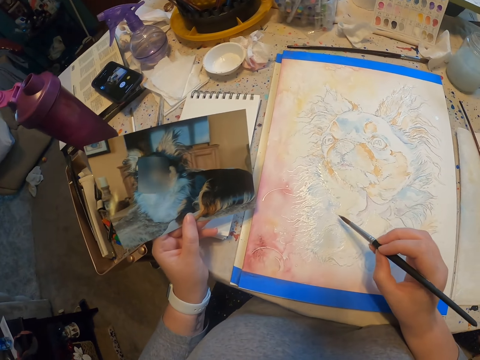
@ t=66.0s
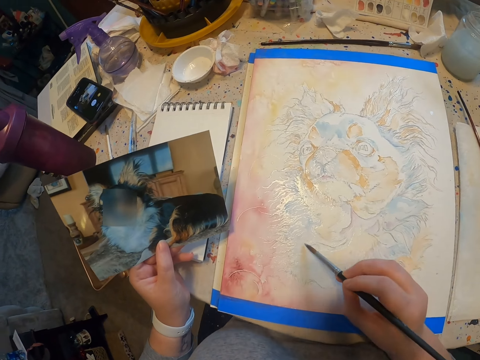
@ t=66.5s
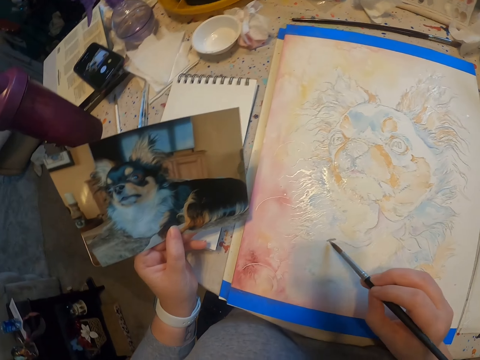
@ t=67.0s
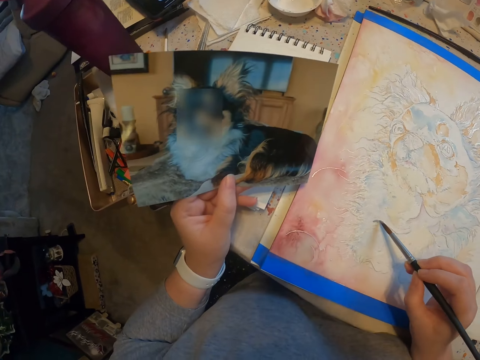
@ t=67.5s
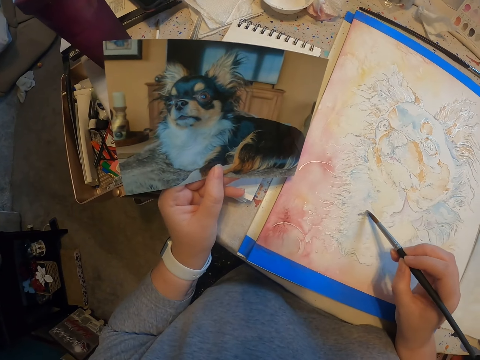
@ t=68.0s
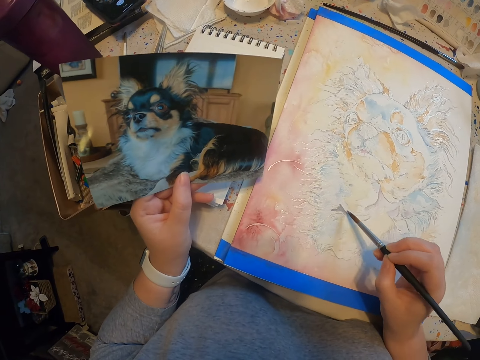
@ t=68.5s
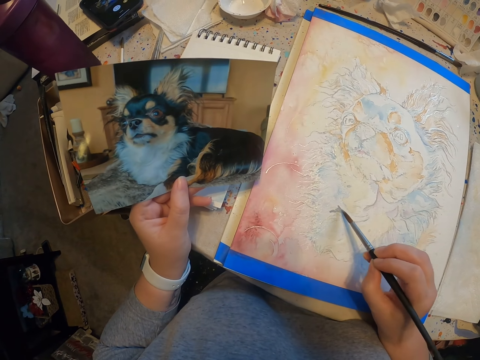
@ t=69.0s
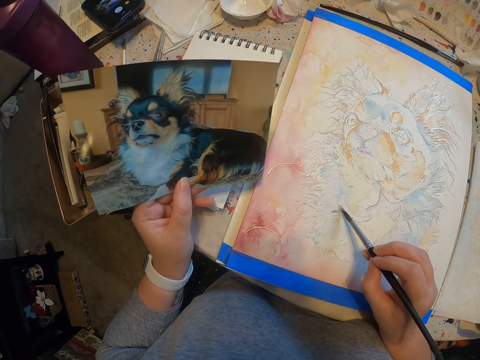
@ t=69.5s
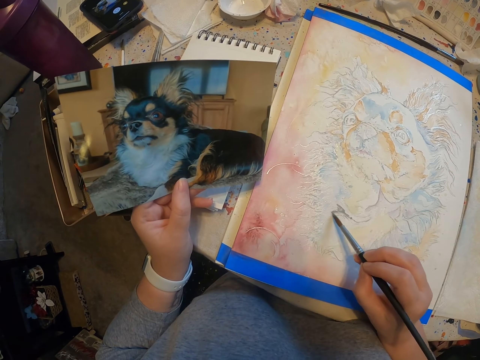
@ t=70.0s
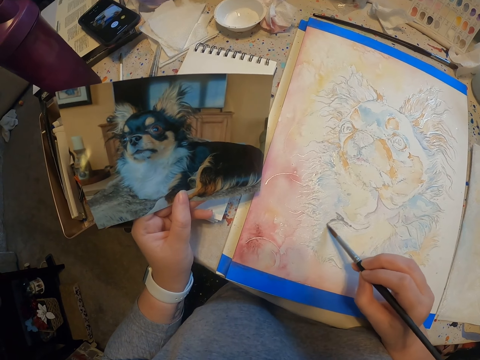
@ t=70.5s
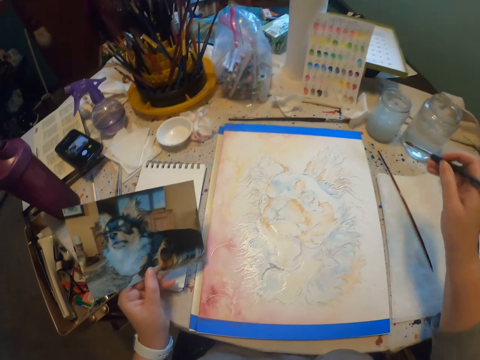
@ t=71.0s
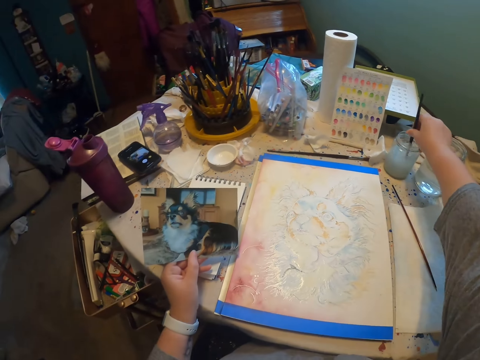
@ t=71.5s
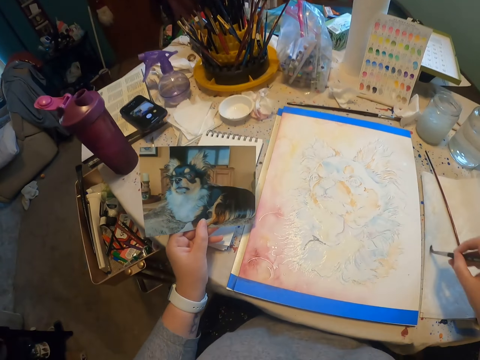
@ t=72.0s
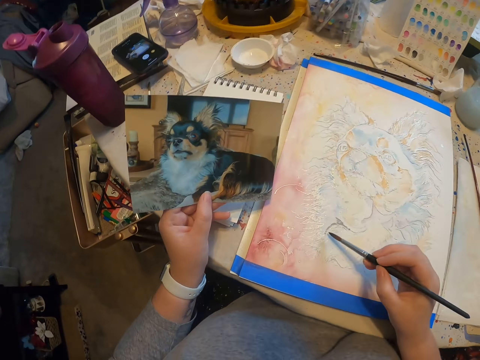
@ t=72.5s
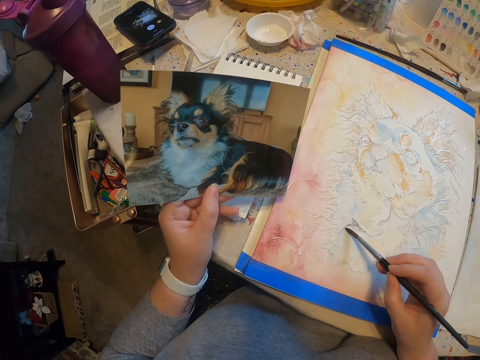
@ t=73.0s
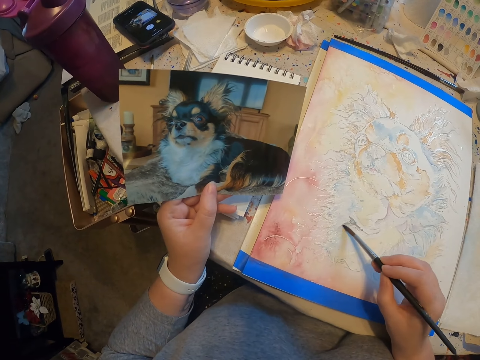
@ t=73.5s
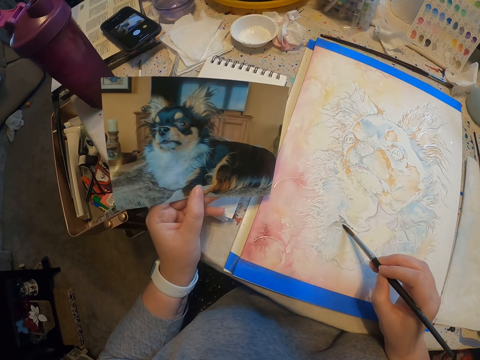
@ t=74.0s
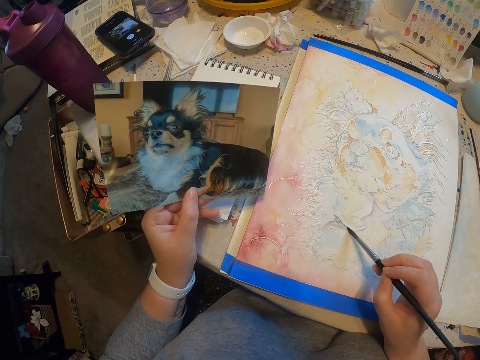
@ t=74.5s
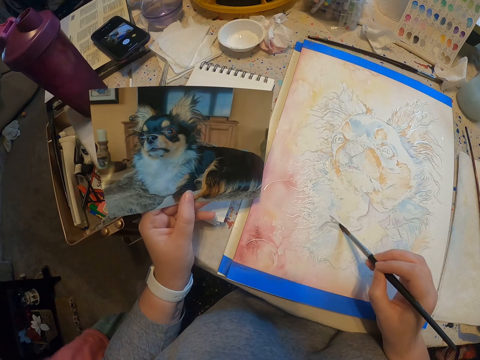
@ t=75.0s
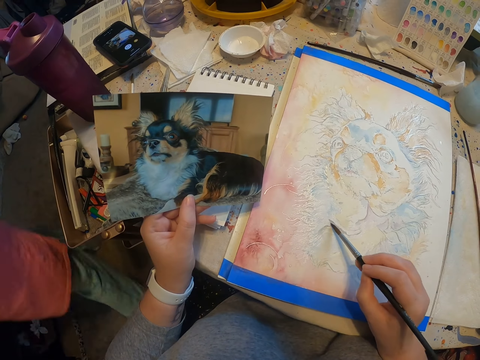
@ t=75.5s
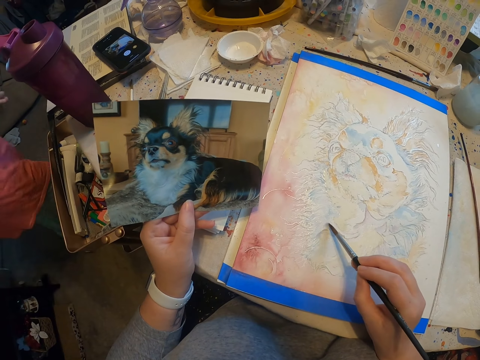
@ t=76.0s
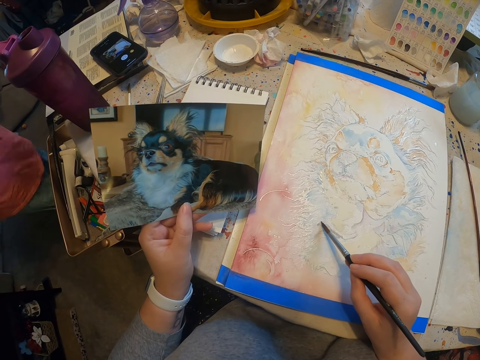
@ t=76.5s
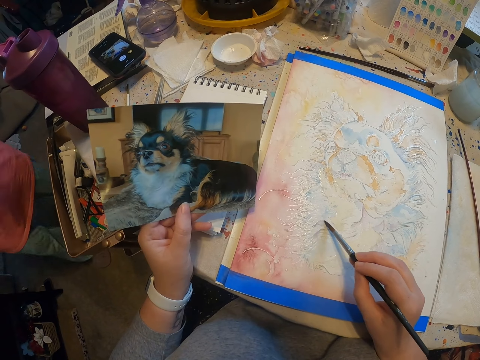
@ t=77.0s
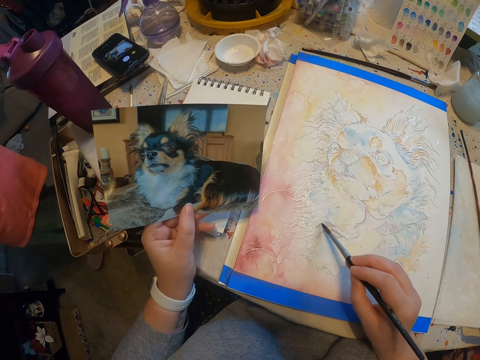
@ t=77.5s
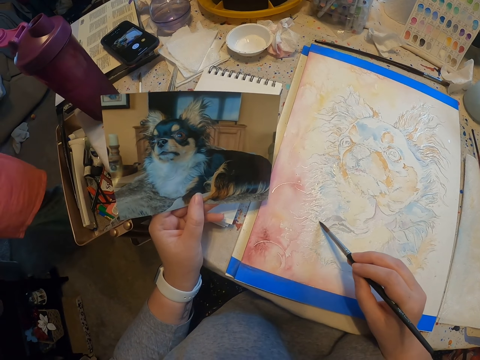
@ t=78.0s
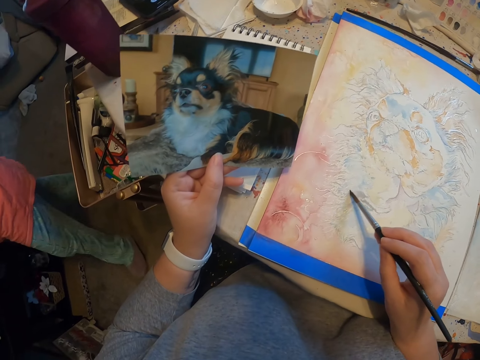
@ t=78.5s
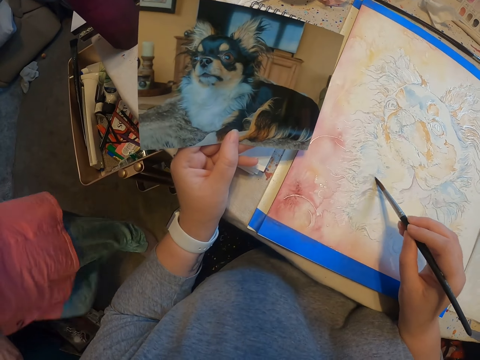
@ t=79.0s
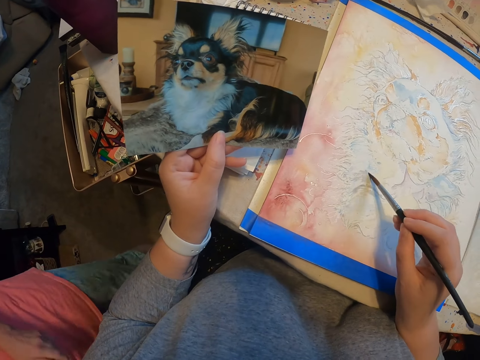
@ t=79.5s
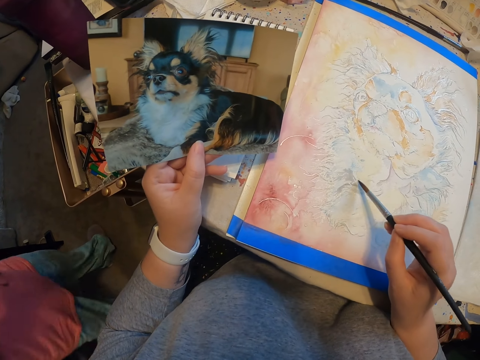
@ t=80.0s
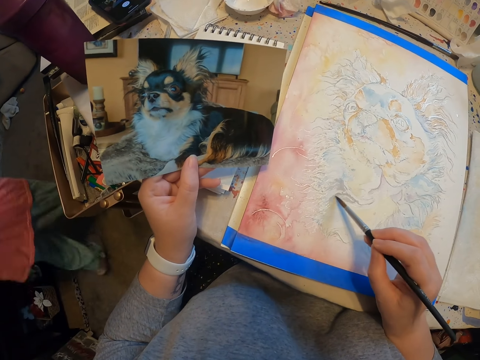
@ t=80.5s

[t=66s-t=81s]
The camera wearer paints a portrait on the table. They dip a paintbrush in water, wipe the paintbrush, and paint the portrait on the table. A person walks around the room.

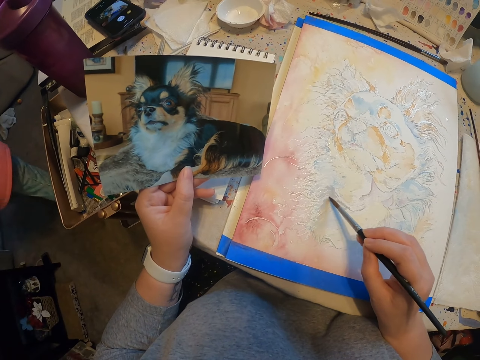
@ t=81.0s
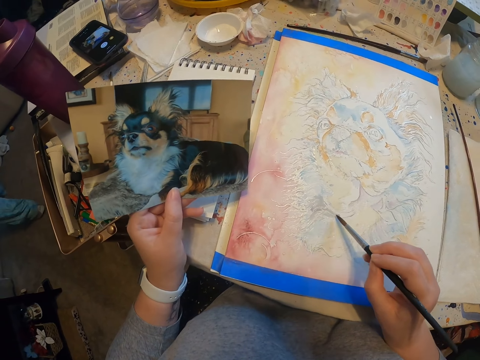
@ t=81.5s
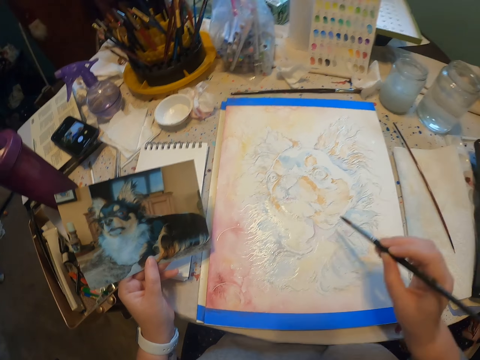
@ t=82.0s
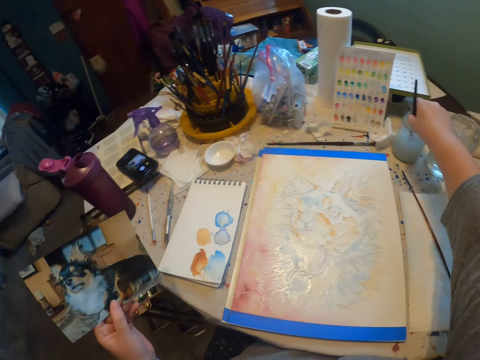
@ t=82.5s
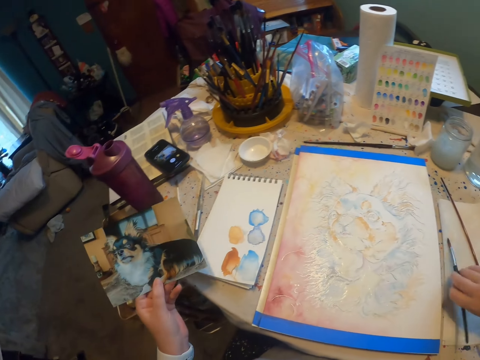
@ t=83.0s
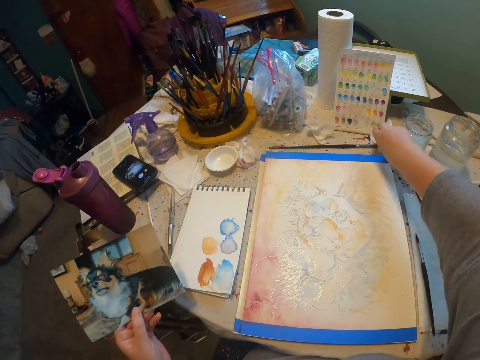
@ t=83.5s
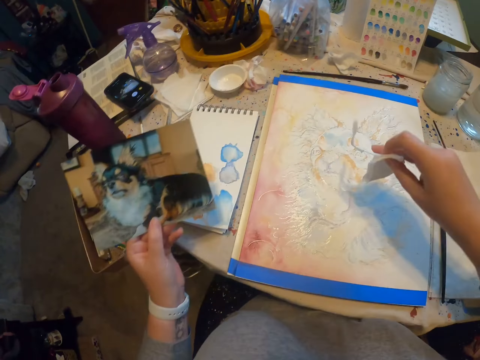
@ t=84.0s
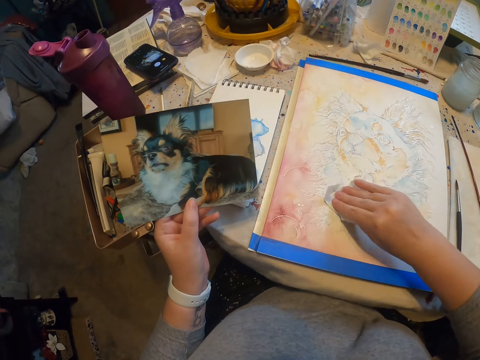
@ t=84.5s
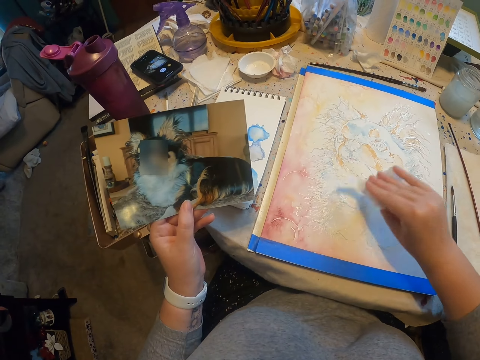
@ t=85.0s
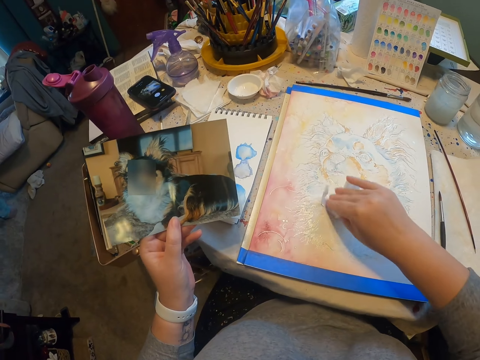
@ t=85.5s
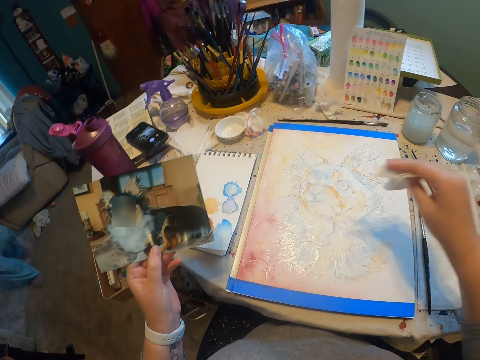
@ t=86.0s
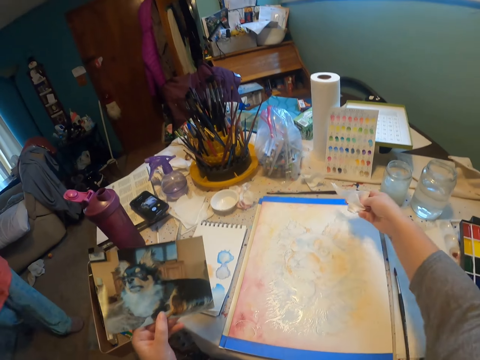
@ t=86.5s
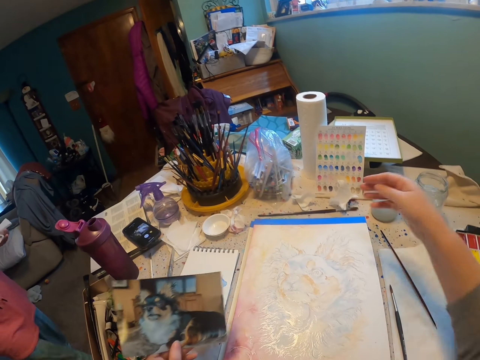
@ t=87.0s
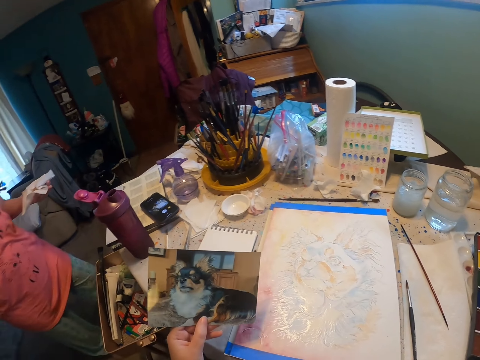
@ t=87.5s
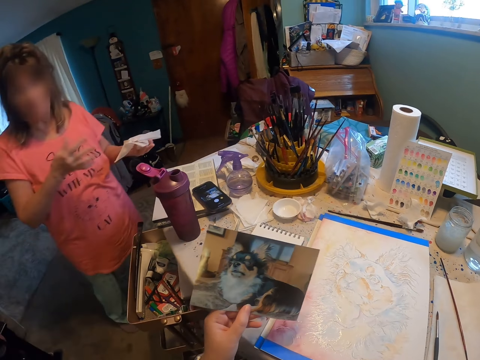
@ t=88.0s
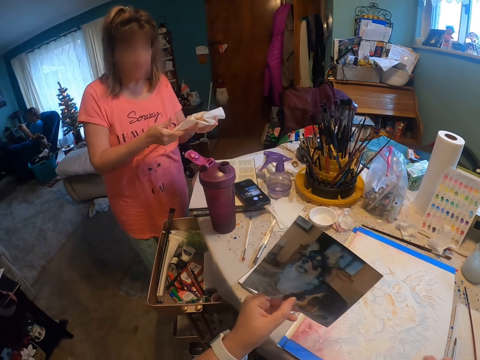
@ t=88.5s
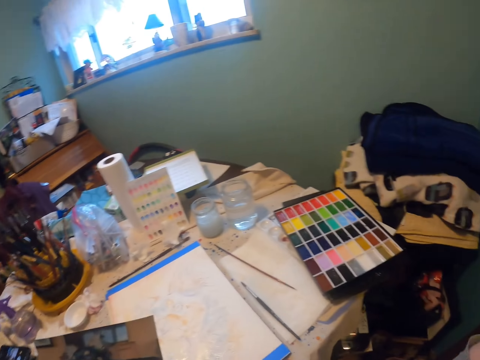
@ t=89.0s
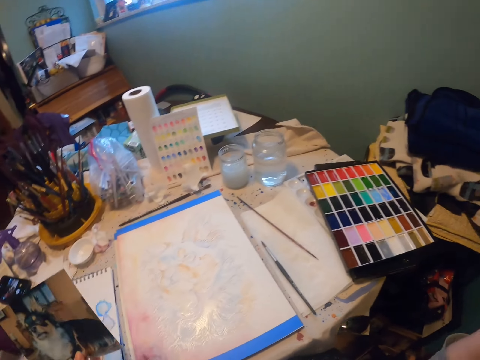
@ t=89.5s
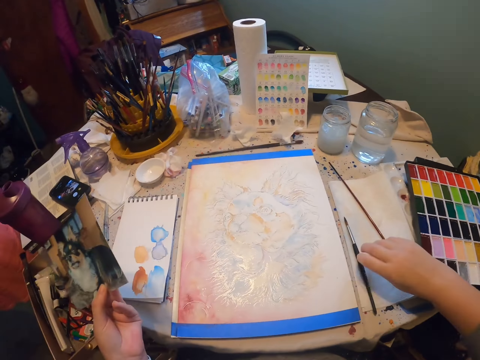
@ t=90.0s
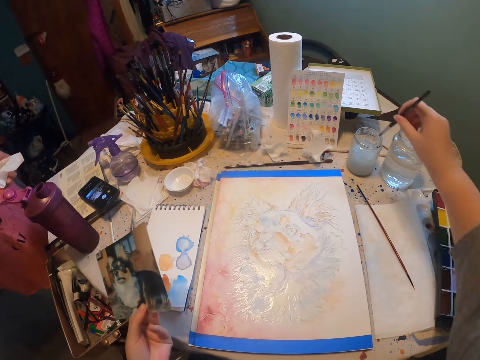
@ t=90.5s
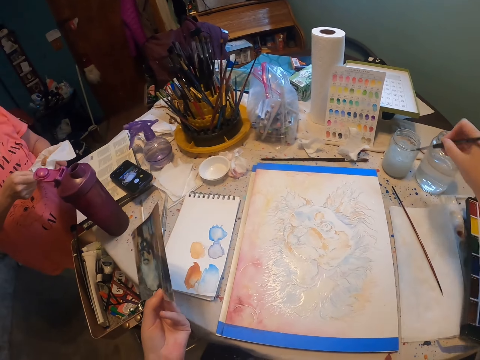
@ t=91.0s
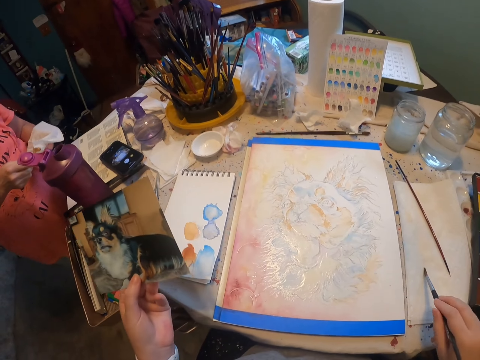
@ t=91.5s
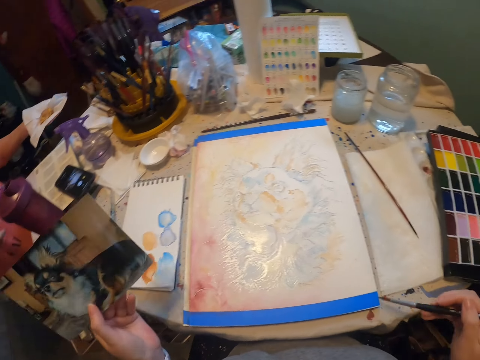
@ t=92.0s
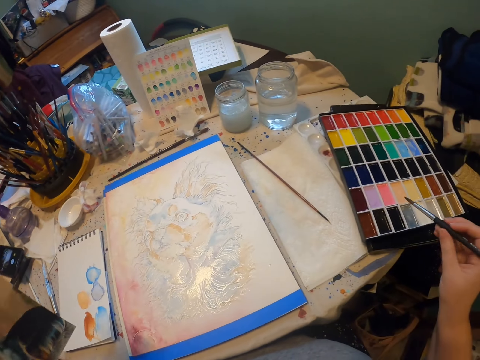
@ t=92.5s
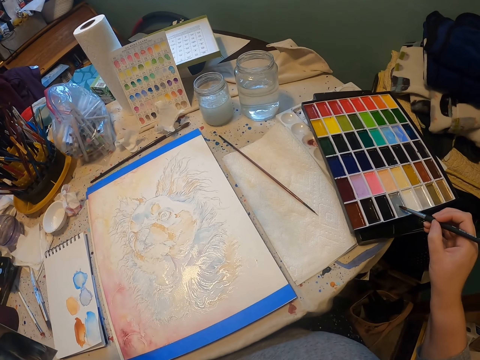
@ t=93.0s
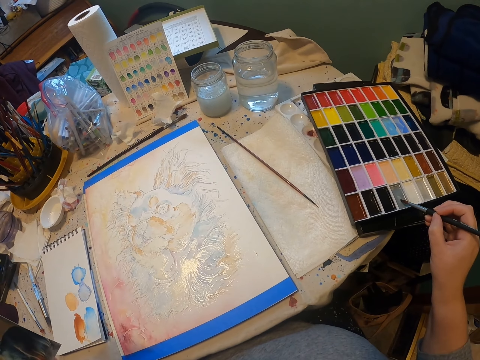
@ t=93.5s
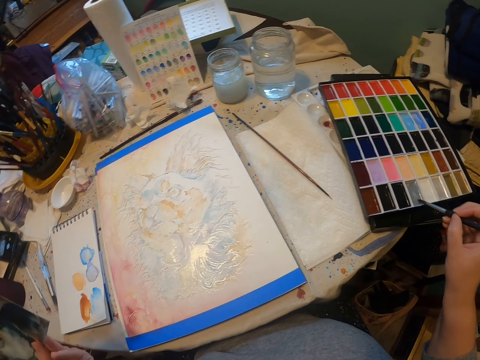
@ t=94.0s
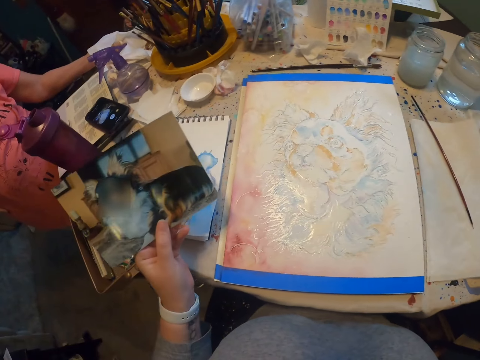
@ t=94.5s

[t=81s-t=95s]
The camera wearer dips a paintbrush in water and places the paintbrush on a cloth. They pick a piece of paper on the table, soak the piece of paper on the portrait, and wipe an image. They place the paper on the table. They throw the piece of paper on the table. A lady stands in the room. The camera wearer picks the paintbrush on the table and holds a picture in the left hand. They dip the paintbrush in the water and wipe the paintbrush. They shed paint on the piece of paper. They scoop paint with the paintbrush on a color paint tray.
